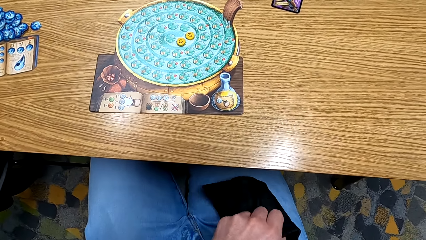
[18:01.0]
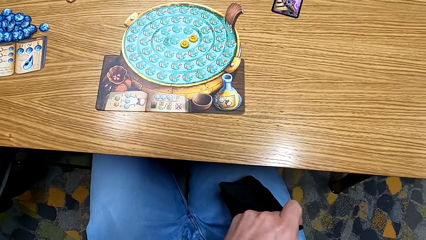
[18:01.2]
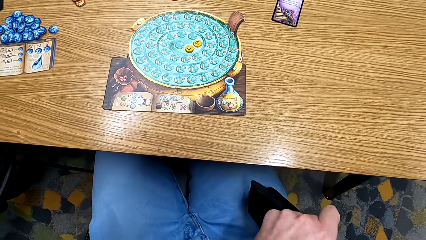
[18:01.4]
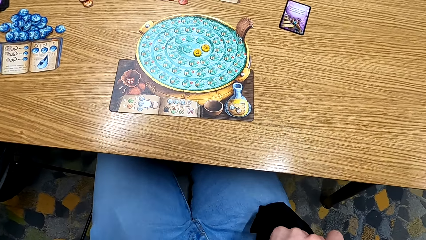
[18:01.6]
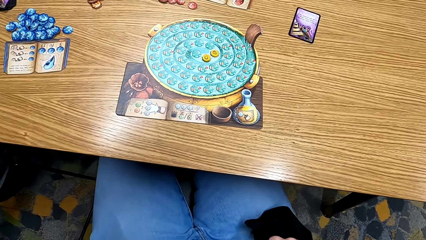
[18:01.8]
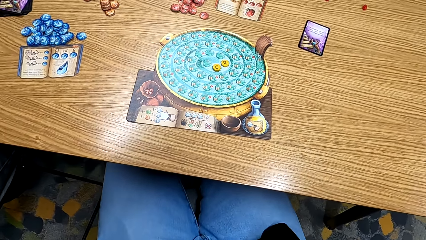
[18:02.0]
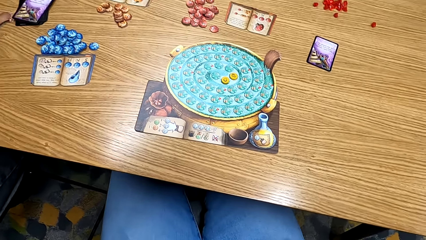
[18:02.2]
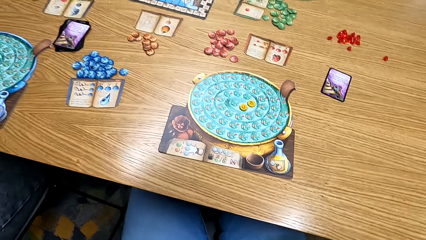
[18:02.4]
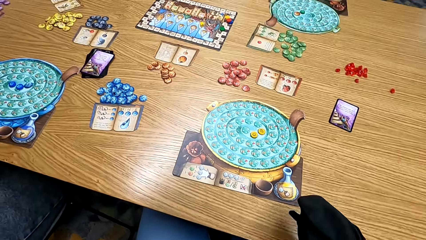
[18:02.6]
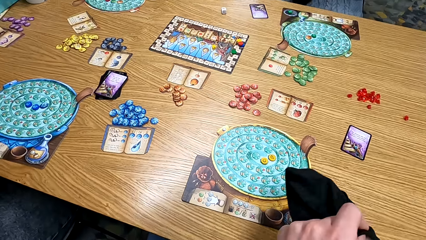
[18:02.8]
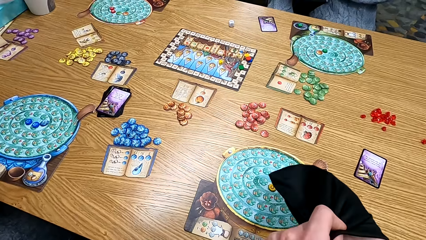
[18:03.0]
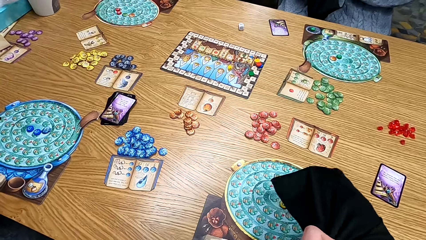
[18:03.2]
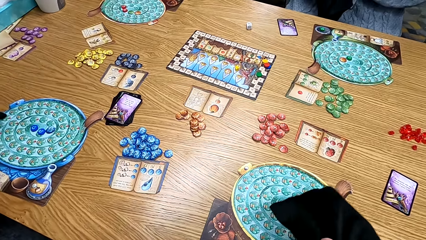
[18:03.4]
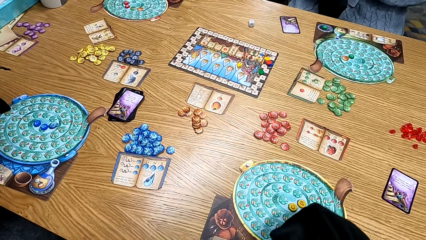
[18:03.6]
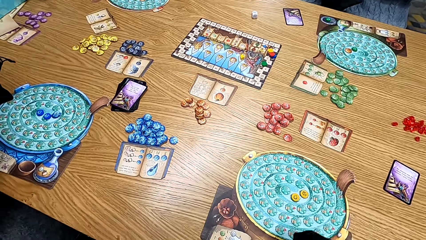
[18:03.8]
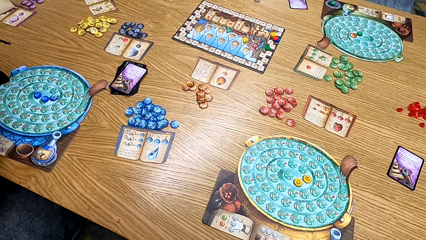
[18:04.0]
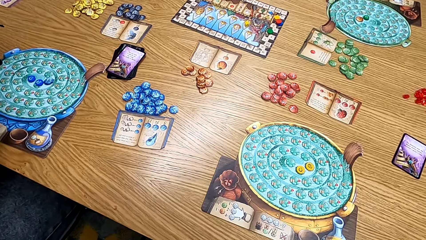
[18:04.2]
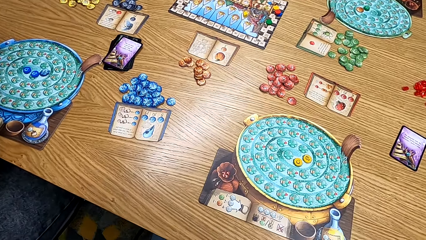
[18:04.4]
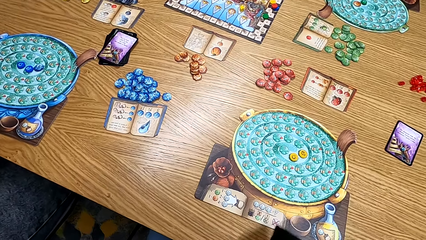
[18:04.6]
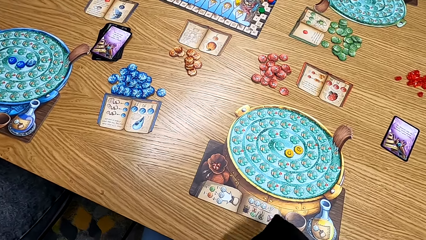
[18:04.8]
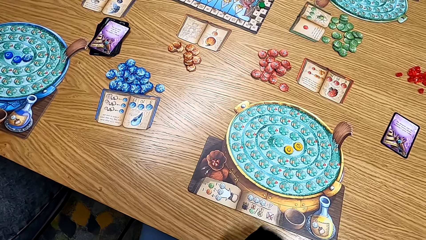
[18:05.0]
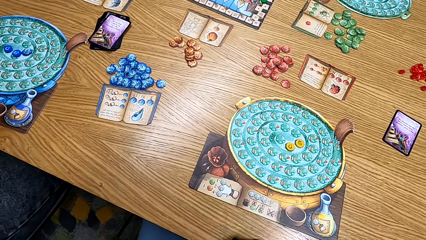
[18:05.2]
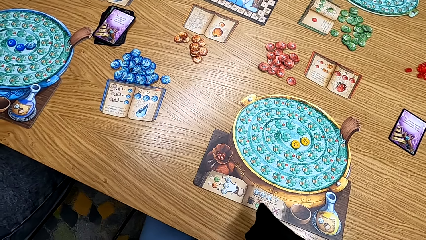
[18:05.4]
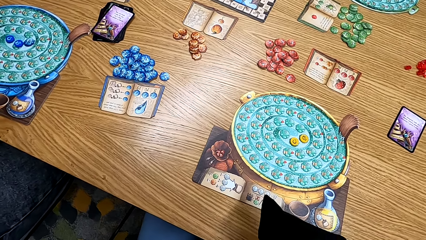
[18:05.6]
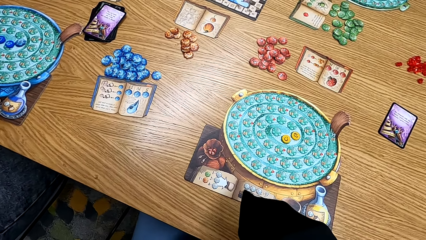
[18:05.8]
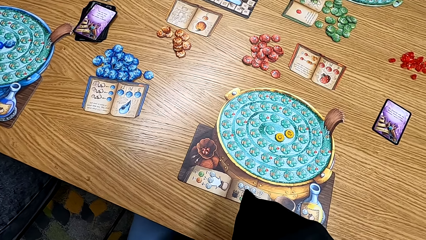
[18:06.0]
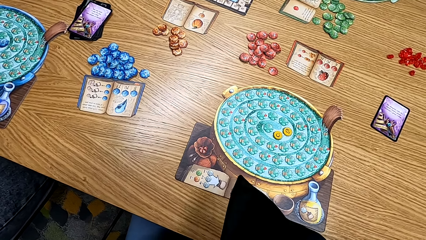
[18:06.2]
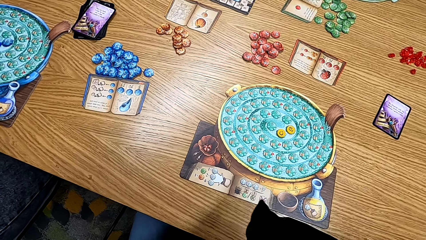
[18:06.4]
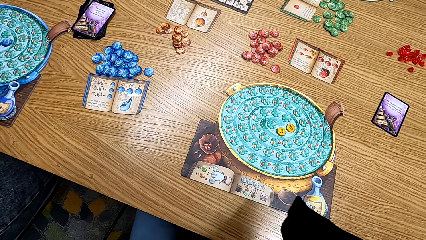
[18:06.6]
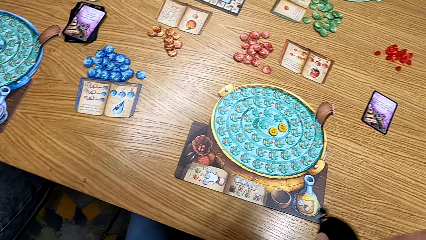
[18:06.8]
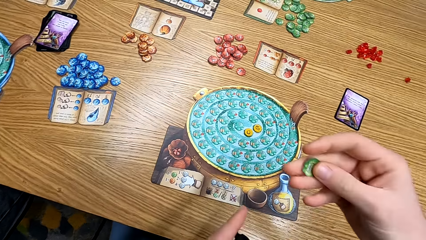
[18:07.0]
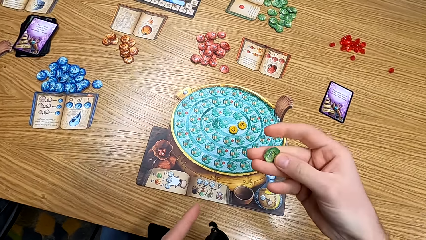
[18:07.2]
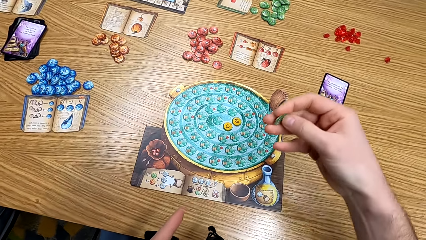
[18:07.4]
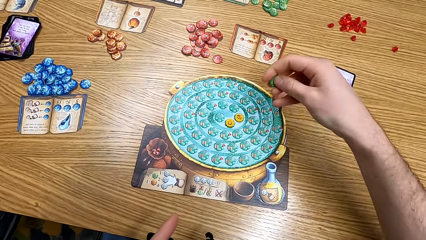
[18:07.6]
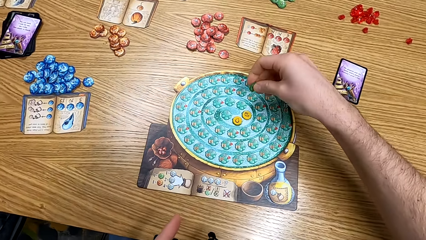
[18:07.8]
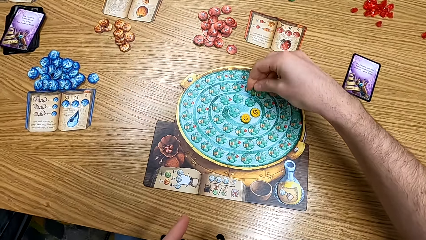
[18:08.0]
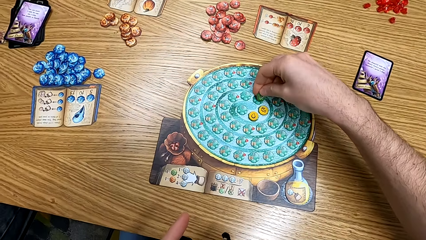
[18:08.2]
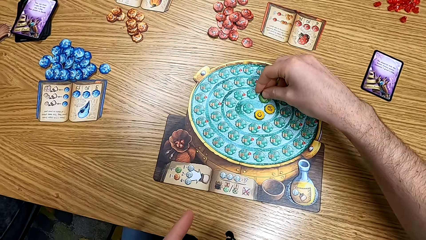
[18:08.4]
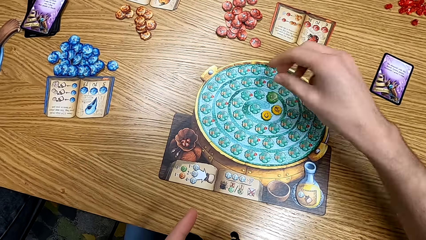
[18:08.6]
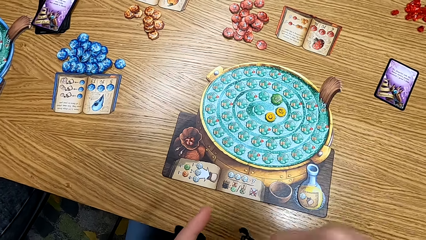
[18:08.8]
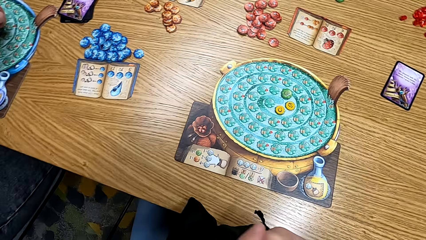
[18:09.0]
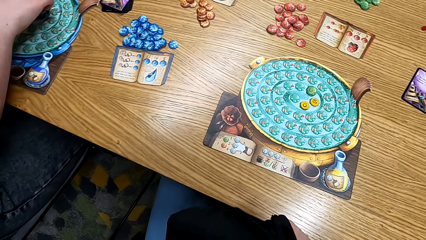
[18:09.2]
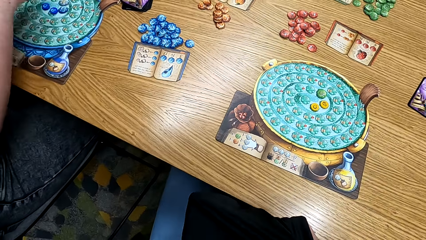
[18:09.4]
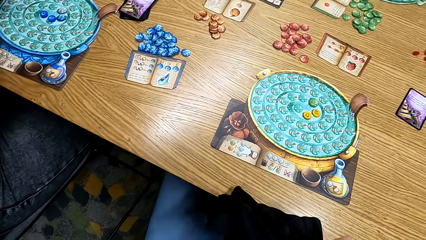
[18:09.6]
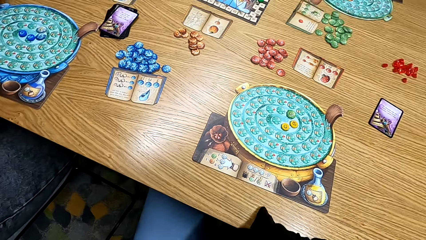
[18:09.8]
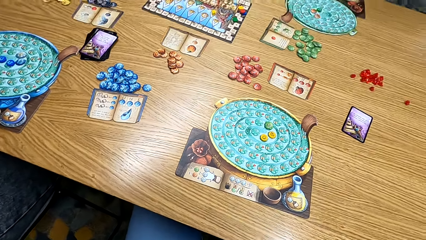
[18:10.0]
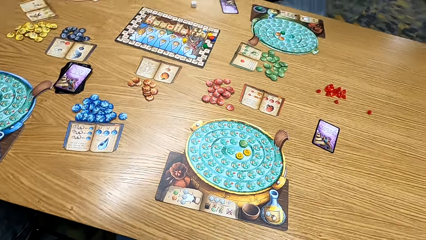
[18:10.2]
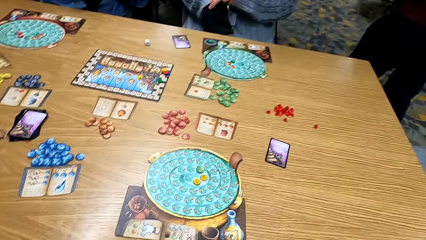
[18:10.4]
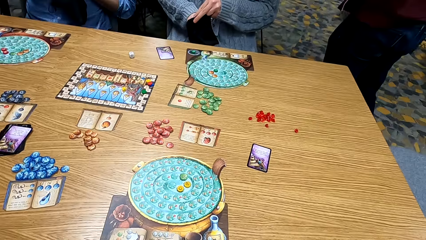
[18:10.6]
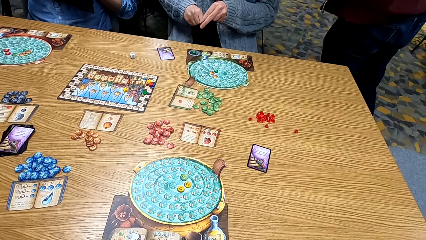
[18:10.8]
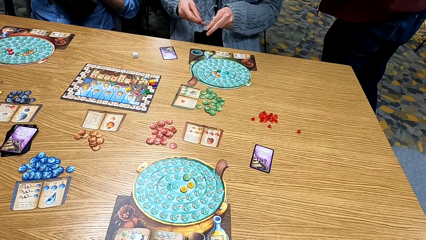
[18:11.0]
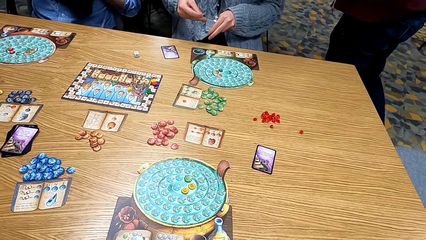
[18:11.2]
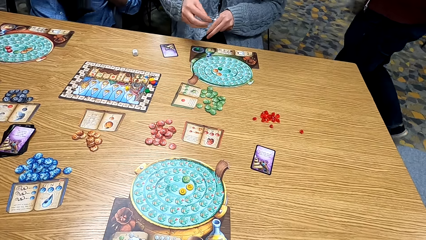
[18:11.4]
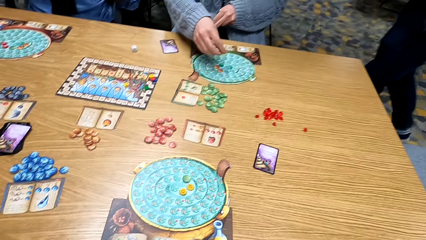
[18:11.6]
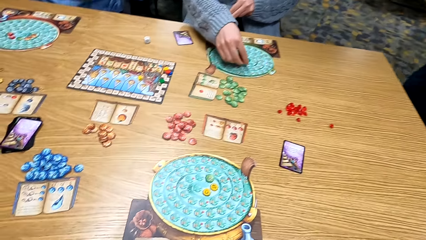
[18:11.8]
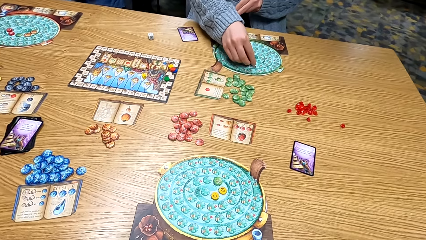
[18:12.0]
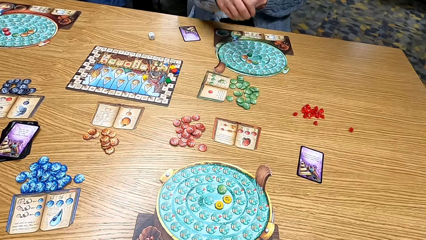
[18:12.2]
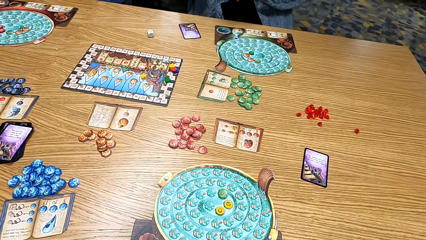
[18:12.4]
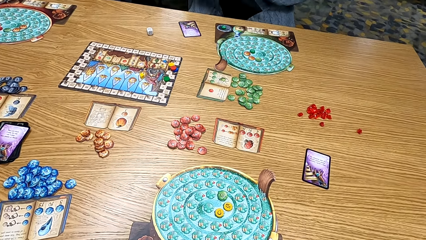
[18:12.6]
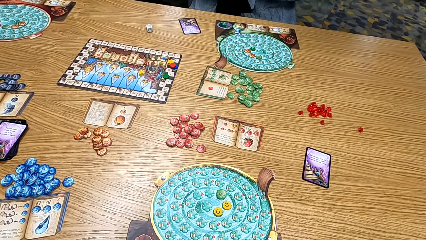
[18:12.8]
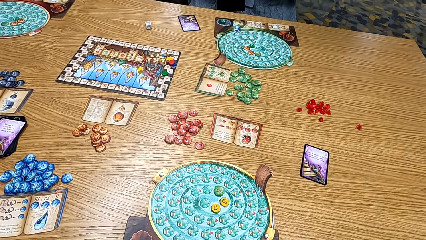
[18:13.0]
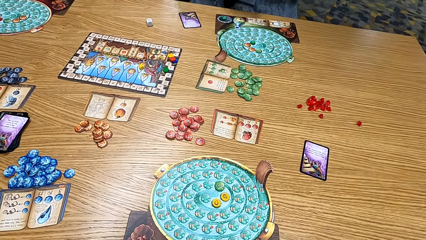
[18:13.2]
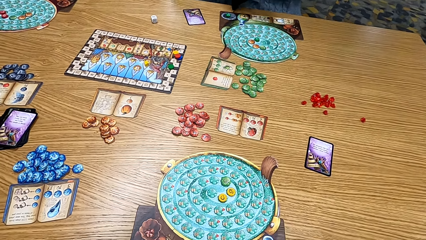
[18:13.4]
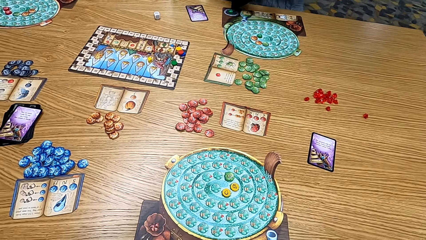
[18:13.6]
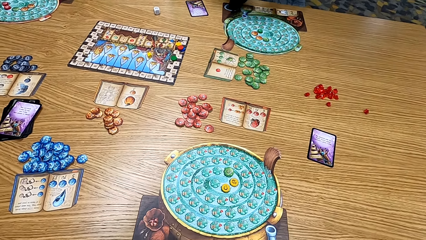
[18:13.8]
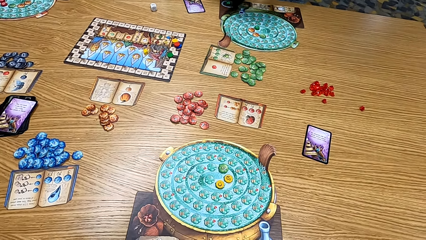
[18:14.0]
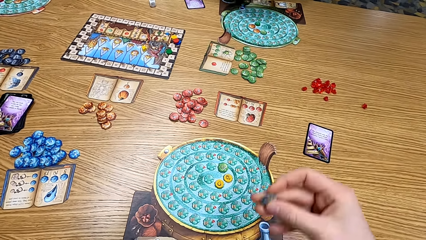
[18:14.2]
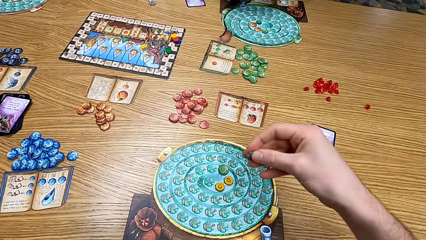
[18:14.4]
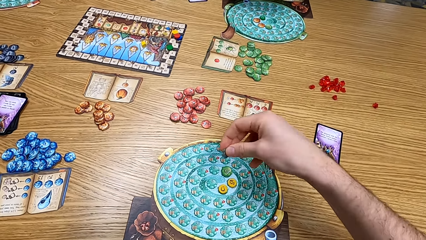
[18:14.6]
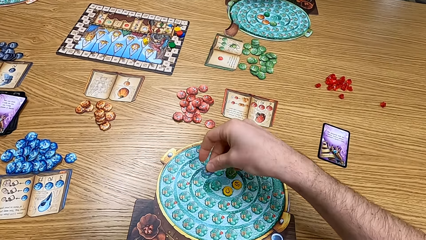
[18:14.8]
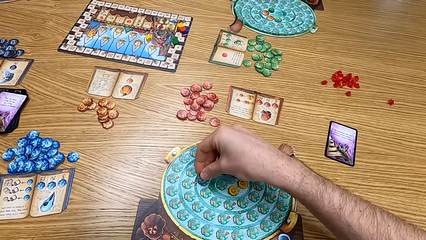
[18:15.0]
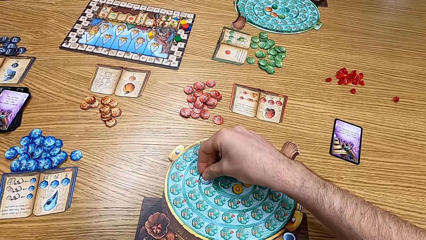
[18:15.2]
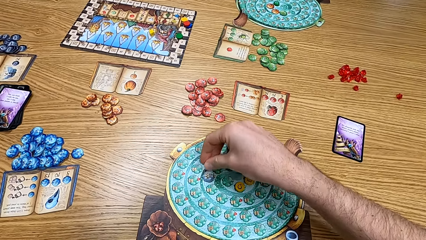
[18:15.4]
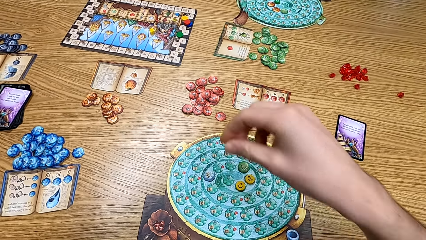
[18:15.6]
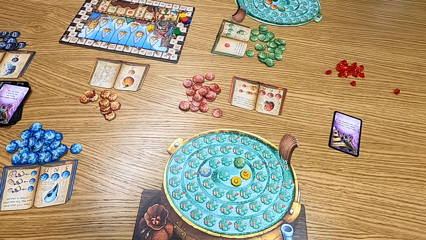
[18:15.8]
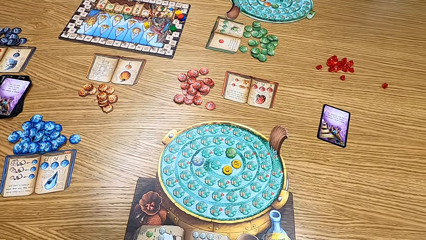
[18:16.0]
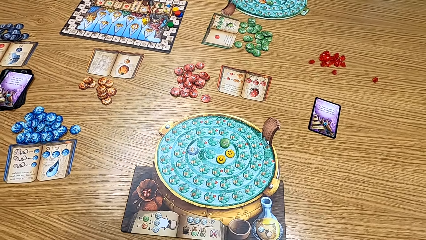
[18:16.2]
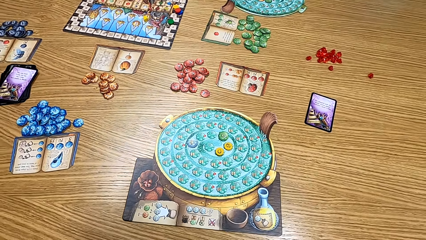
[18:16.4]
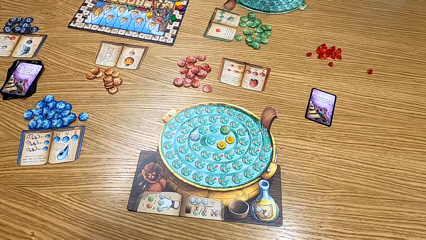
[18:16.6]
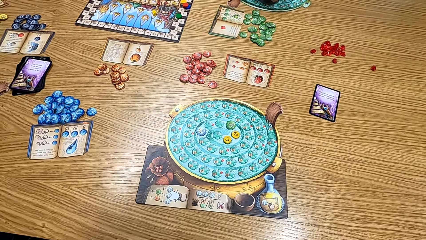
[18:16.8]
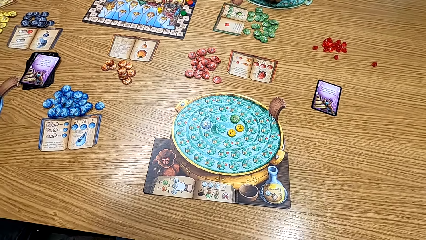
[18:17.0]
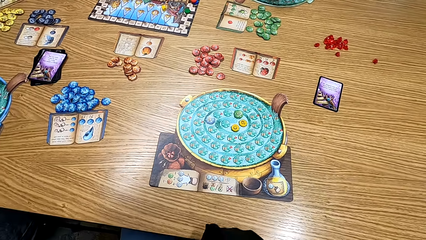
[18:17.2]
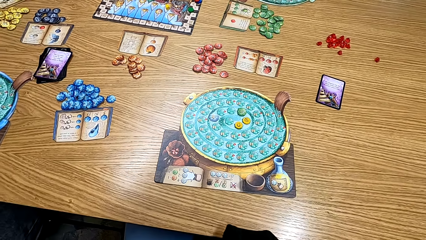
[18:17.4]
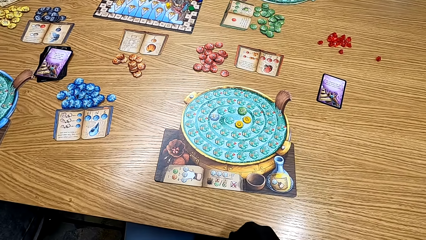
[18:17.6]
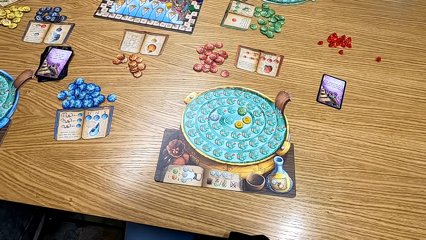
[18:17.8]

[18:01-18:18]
The camera wearer shakes the bag. They play the board game. They look around the table. A lady plays the board game. The lady shakes the bag. The camera wearer puts the blue chip or cards on the board.
